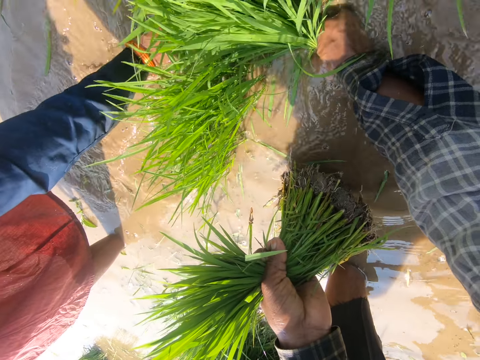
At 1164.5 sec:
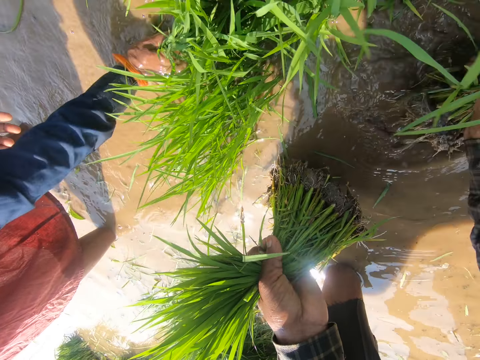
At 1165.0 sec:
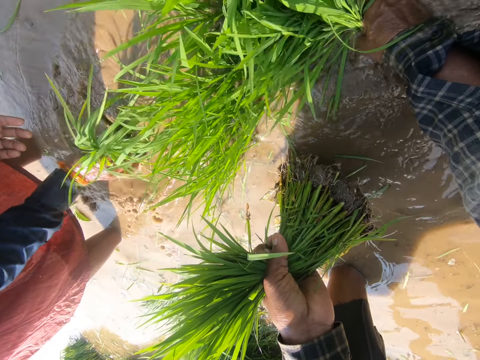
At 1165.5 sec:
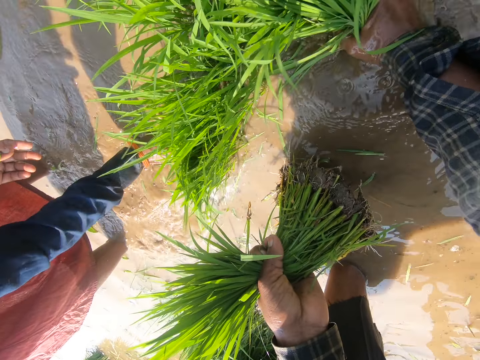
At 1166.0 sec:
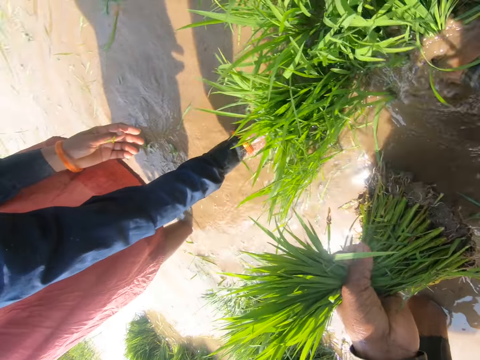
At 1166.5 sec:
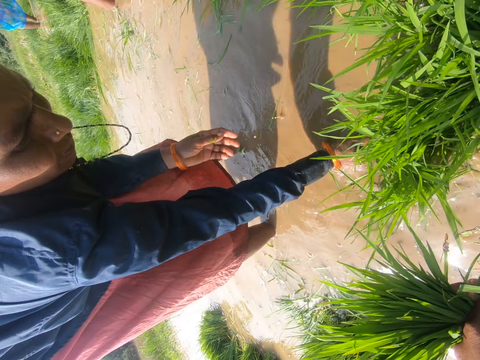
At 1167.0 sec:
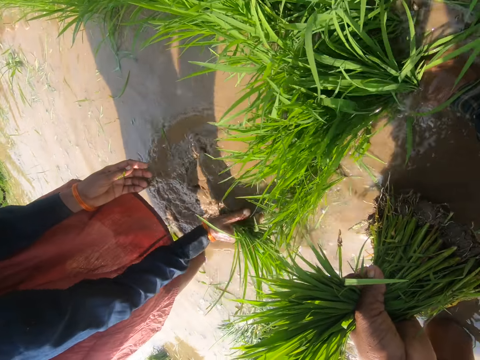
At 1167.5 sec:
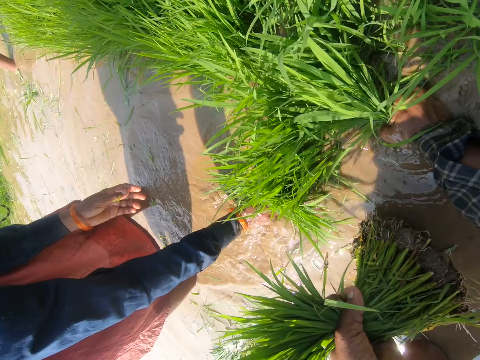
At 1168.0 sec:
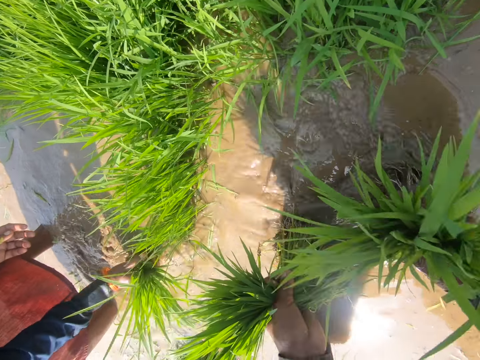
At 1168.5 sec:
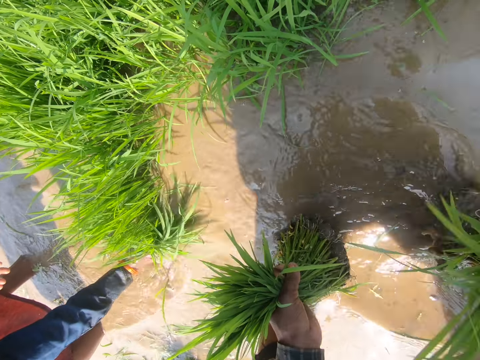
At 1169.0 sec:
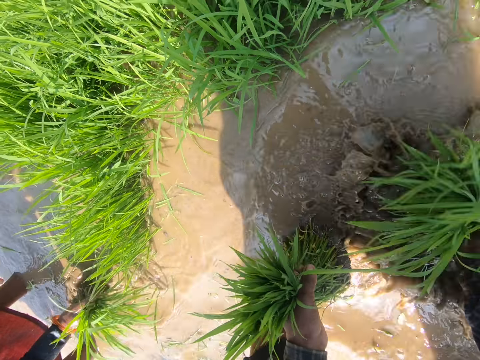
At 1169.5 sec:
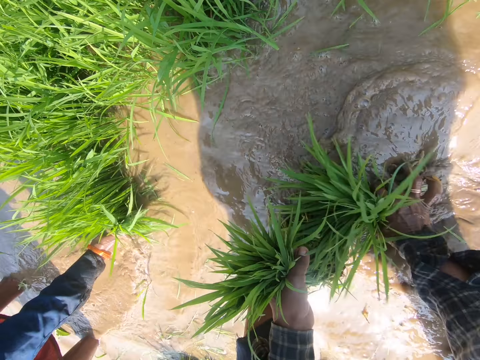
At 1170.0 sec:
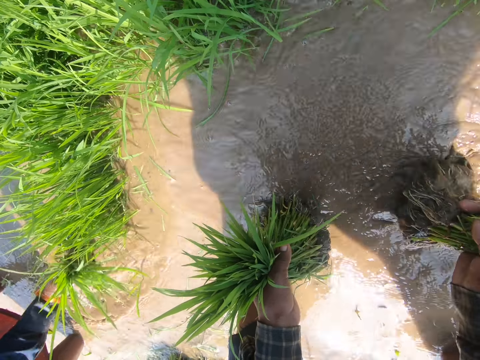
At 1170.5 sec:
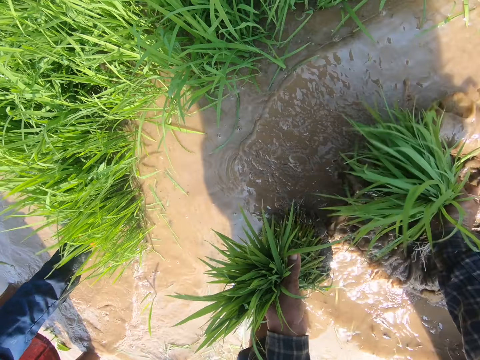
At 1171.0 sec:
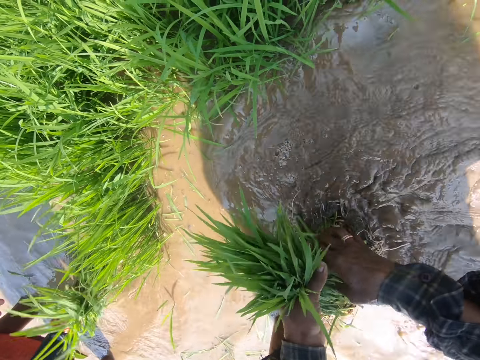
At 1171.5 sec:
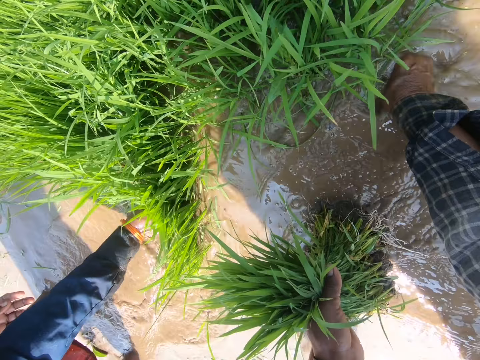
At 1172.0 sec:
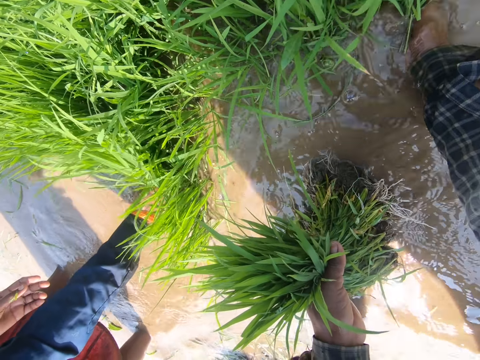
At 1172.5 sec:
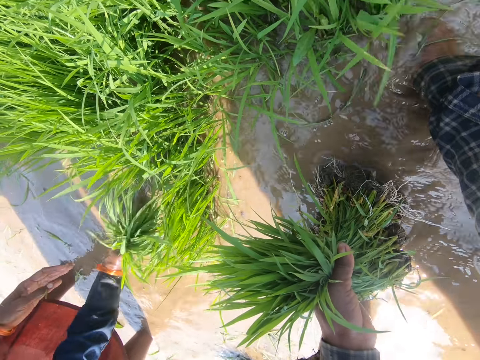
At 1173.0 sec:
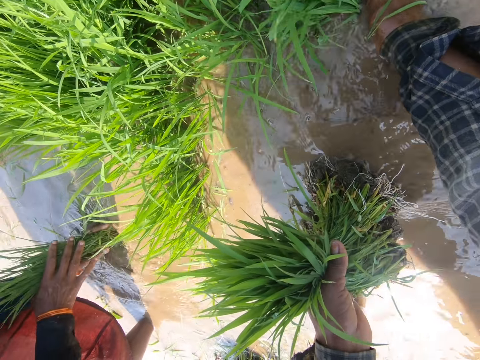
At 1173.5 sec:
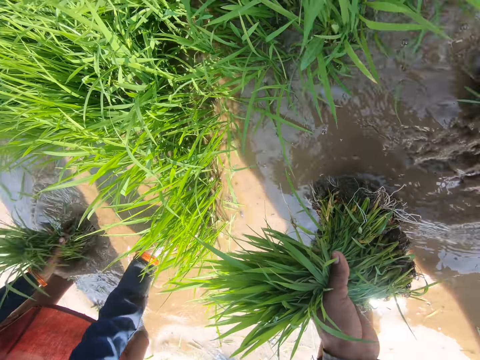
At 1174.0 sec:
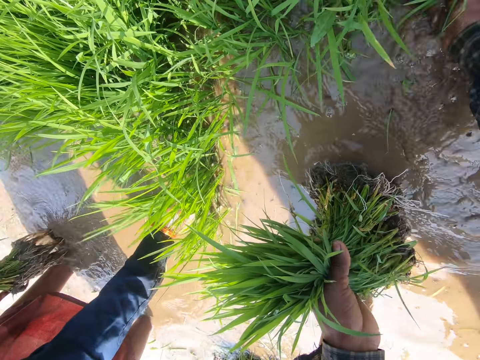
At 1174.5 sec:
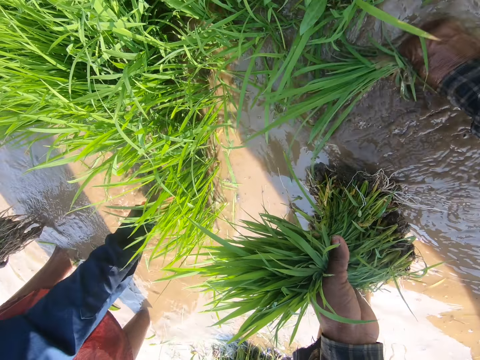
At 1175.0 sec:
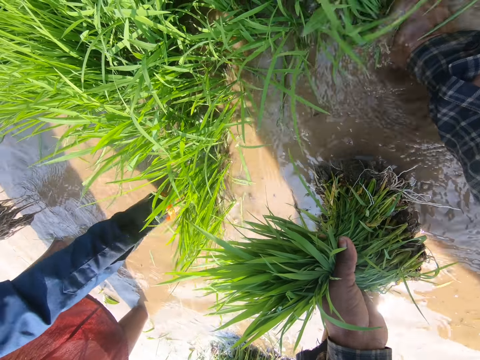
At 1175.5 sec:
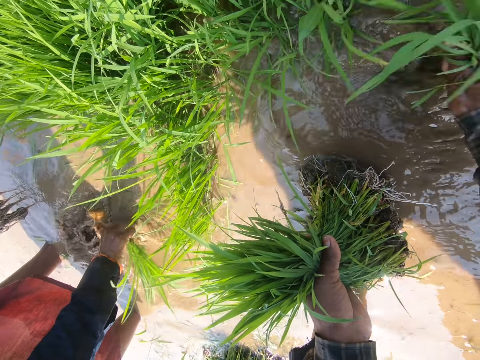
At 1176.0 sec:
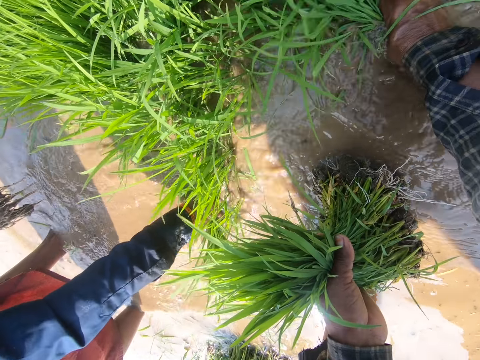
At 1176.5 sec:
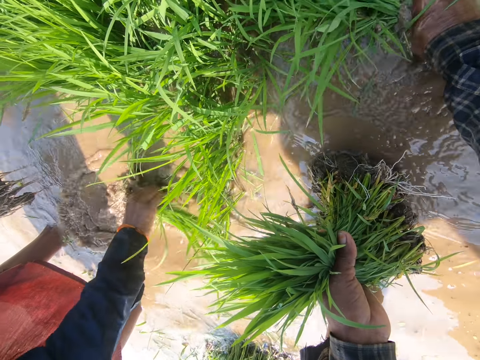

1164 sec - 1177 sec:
The camera wearer stares at a lady. They collect rice seedlings. They adjust the plants in the water. They hold the plants together with the other hand. They uproot the plants.

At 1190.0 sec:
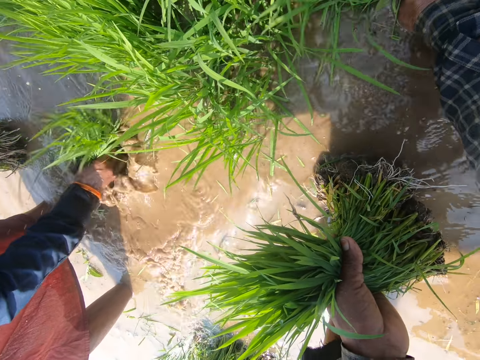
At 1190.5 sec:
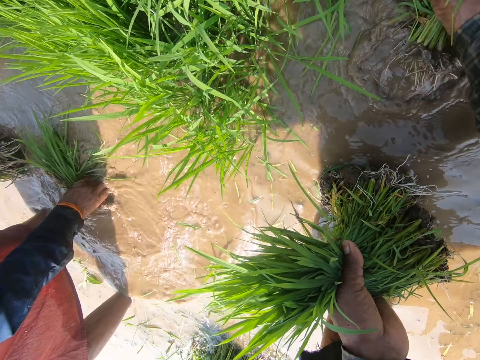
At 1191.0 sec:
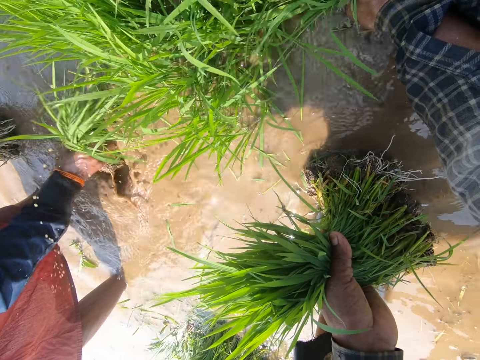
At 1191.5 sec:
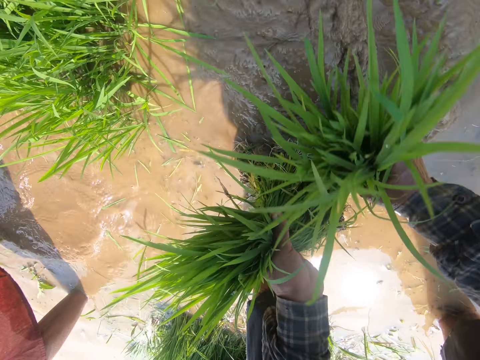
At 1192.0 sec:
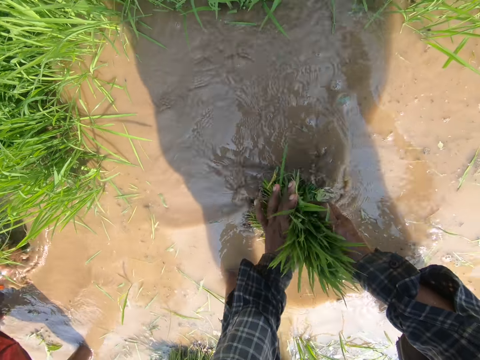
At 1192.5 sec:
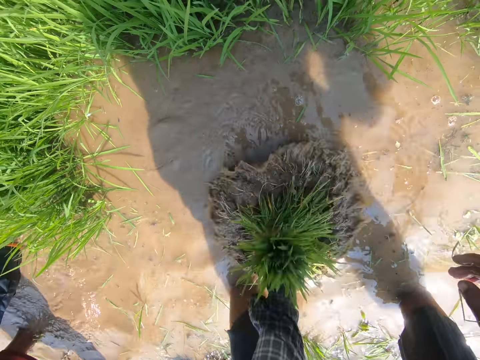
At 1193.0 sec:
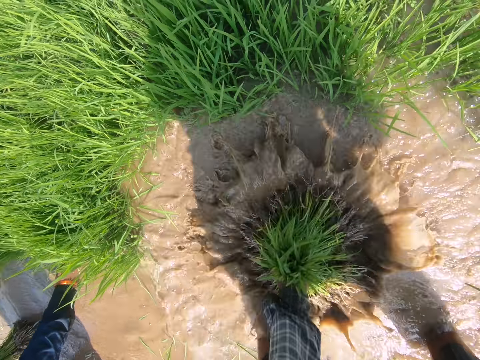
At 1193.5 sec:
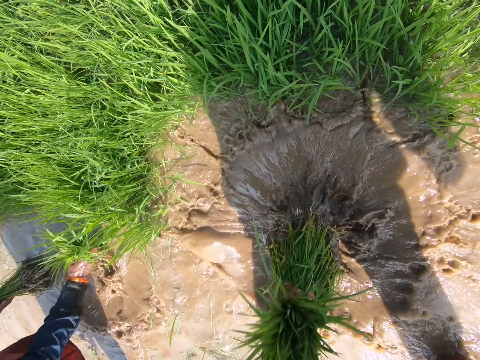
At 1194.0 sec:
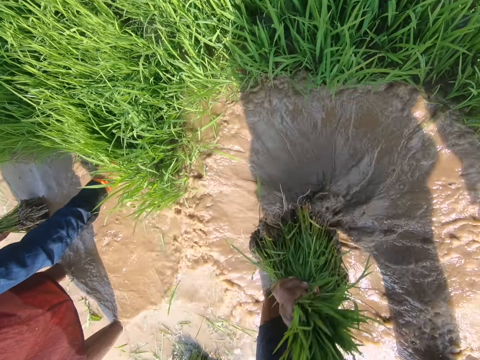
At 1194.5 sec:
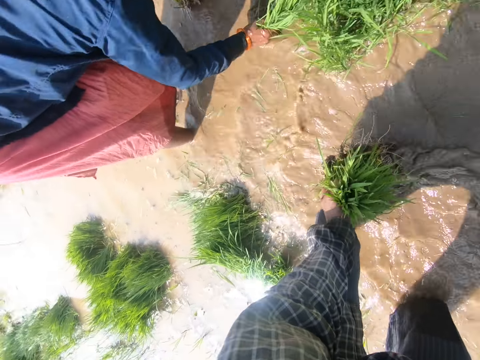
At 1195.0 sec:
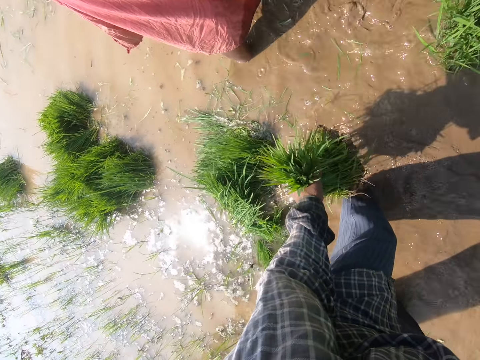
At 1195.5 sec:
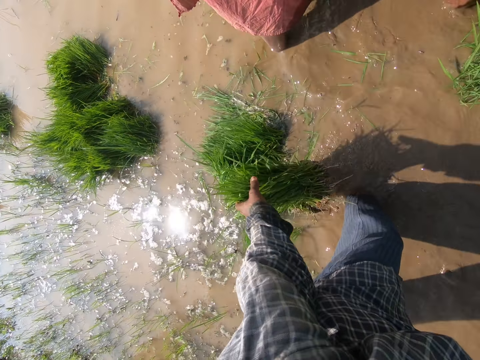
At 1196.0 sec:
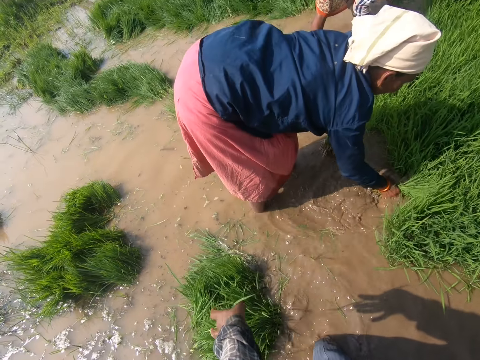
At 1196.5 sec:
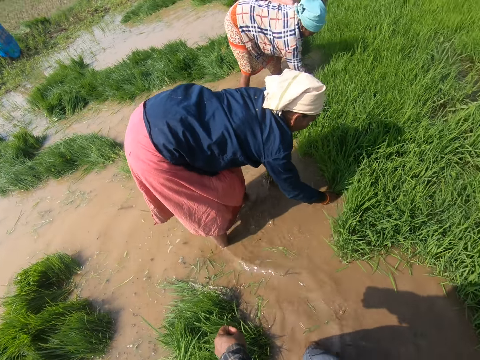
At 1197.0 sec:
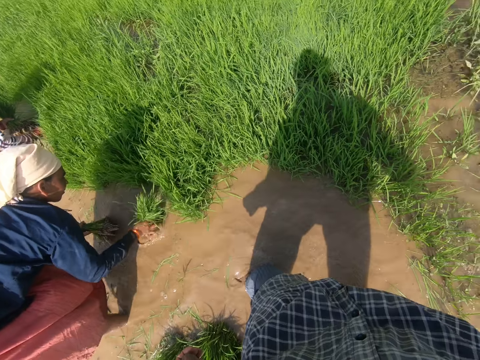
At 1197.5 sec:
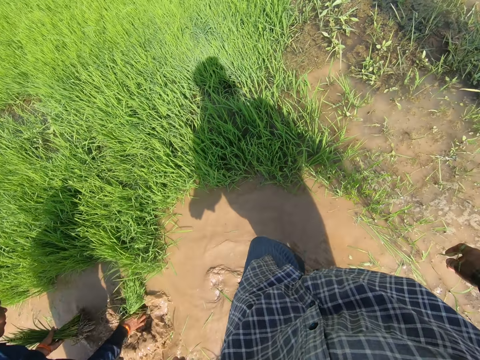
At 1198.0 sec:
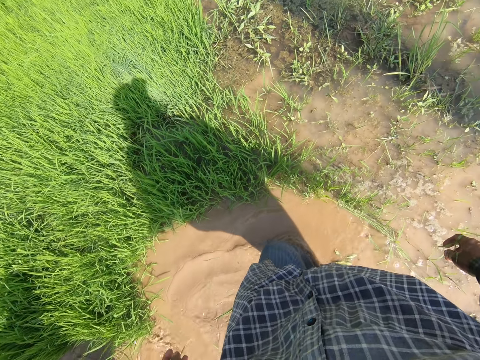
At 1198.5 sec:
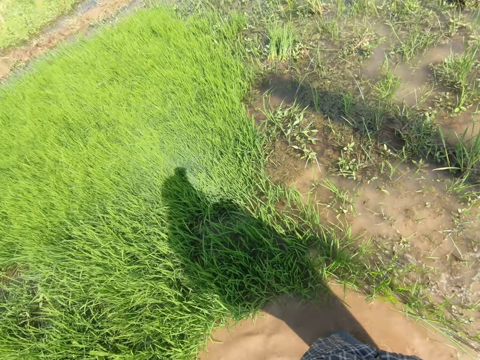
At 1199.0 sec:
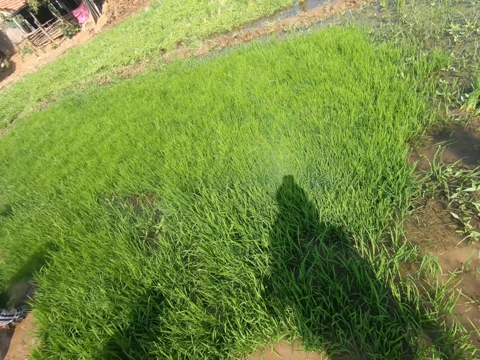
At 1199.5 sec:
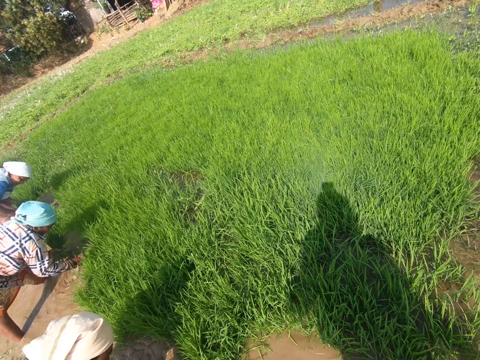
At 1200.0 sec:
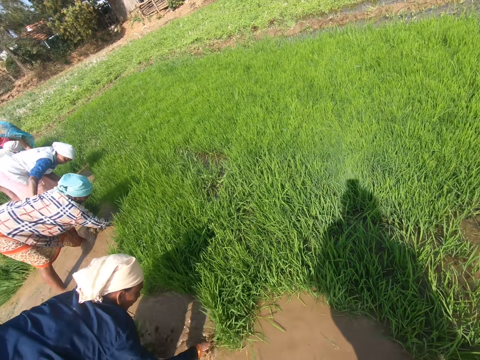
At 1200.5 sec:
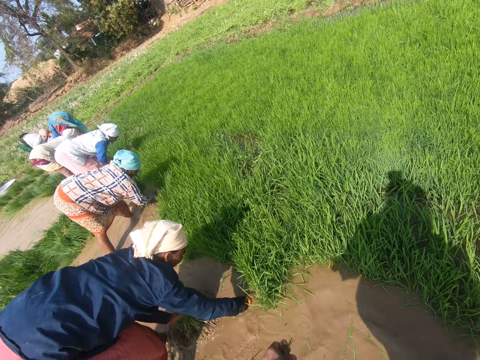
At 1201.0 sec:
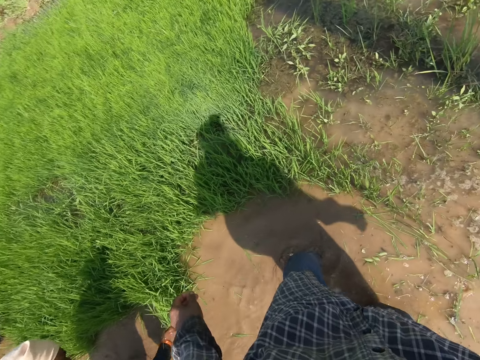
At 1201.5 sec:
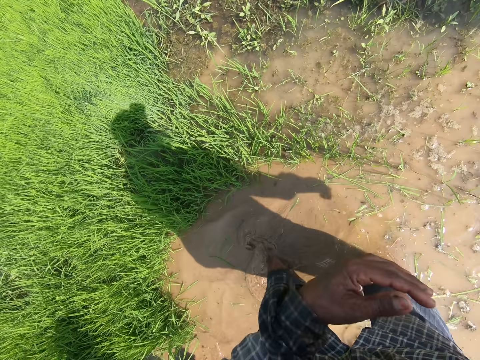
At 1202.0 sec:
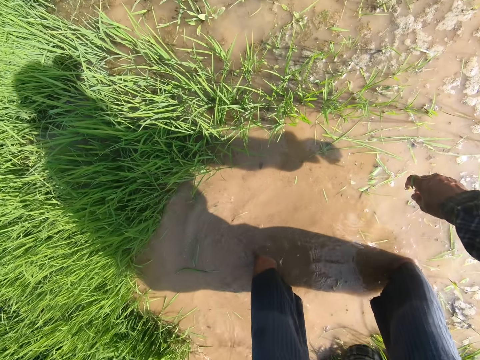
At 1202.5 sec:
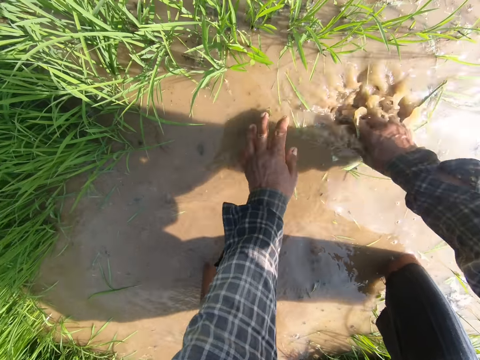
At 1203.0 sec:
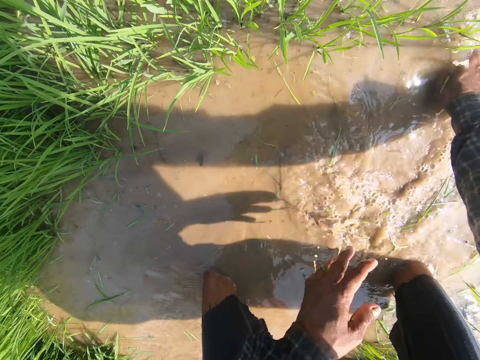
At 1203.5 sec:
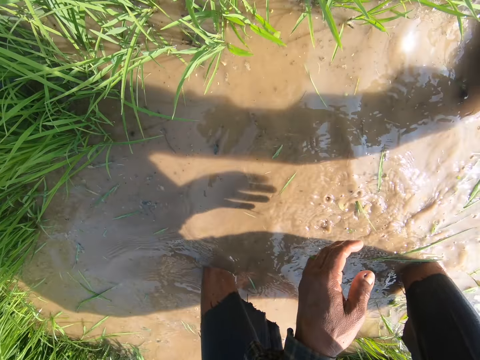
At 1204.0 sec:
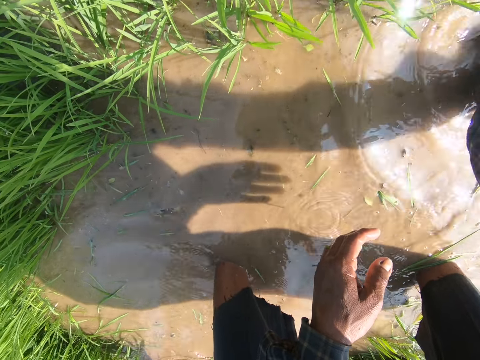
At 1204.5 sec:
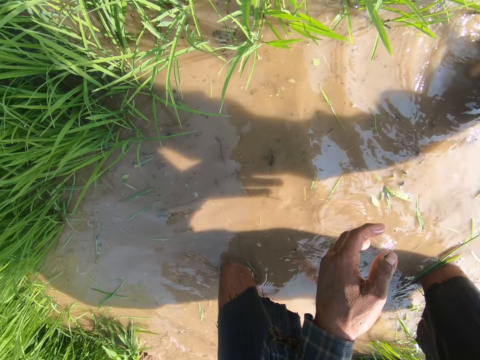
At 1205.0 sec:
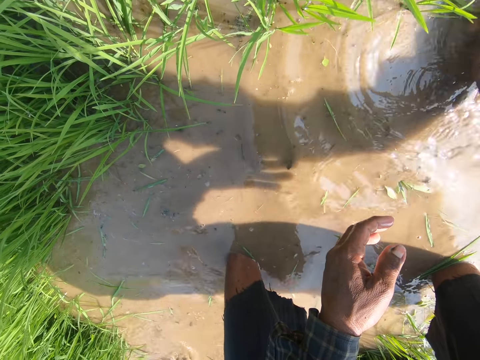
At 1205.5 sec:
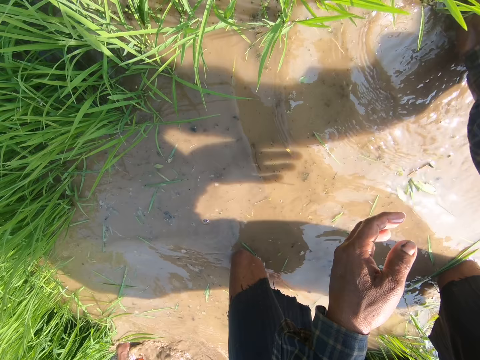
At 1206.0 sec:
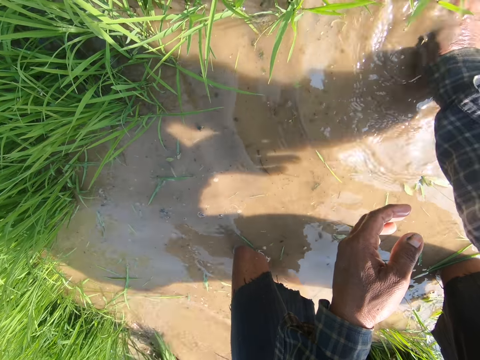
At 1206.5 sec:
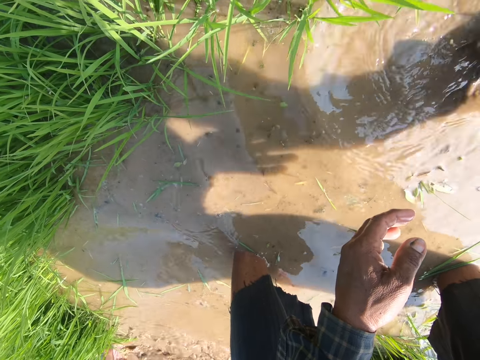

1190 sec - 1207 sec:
The camera wearer holds the plants together. They dip rice seedlings in water. They adjust the plants in the water. They drop the rice seedlings. They look around the farm. They stretch the hand. They pick the plants on the water. They uproot the plants.
